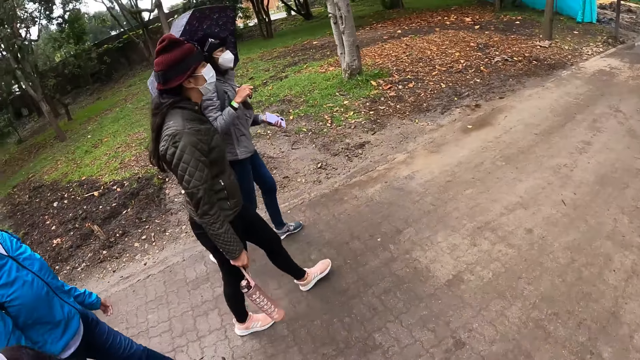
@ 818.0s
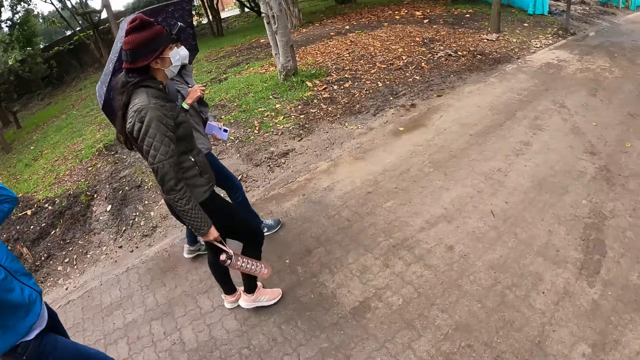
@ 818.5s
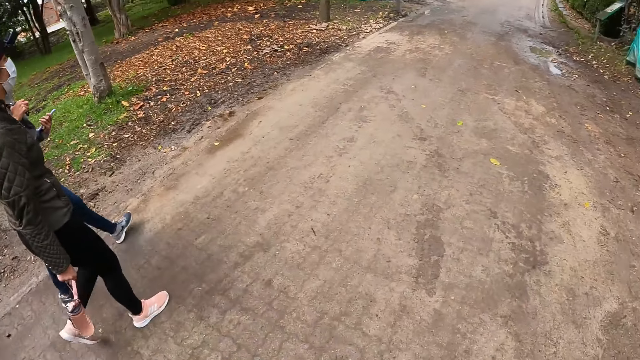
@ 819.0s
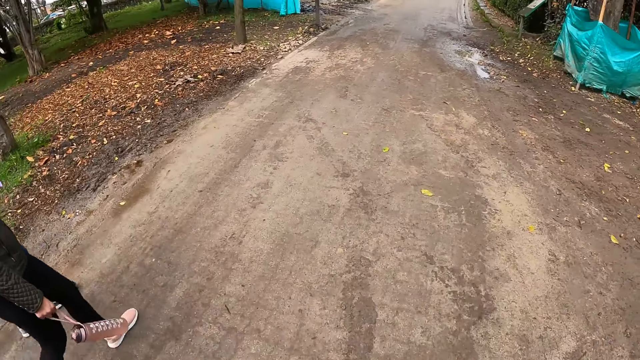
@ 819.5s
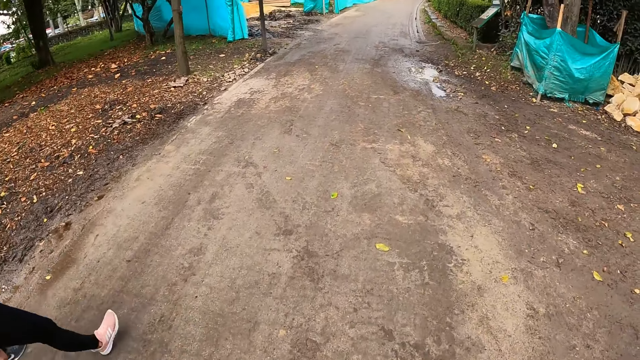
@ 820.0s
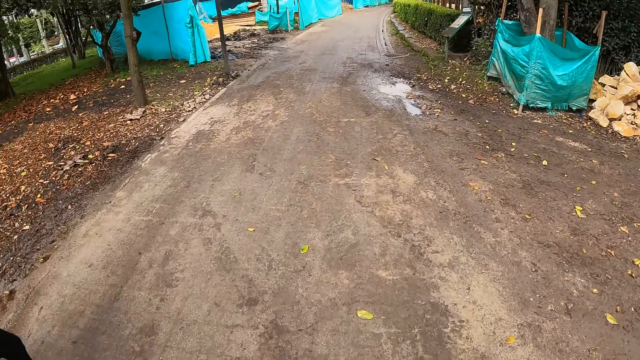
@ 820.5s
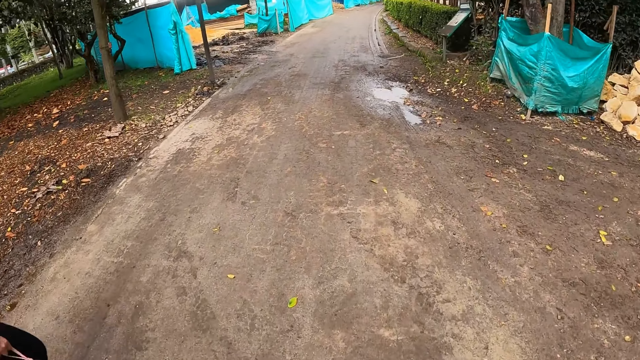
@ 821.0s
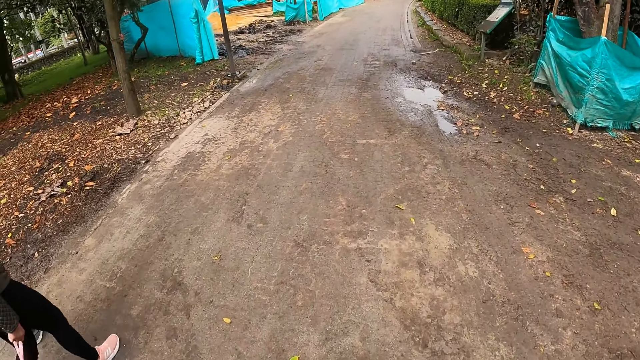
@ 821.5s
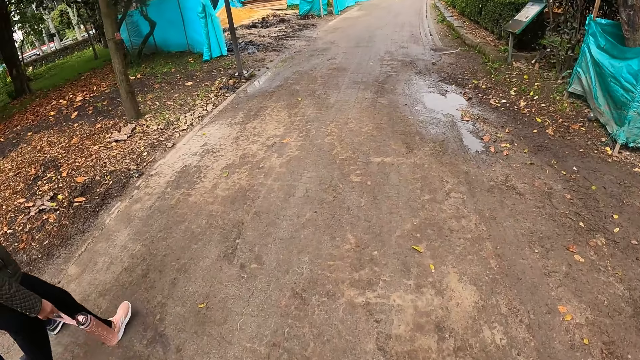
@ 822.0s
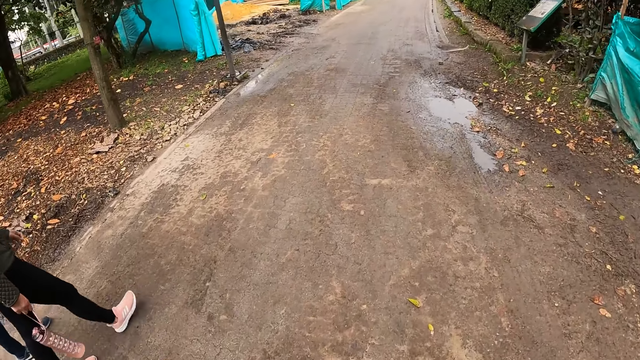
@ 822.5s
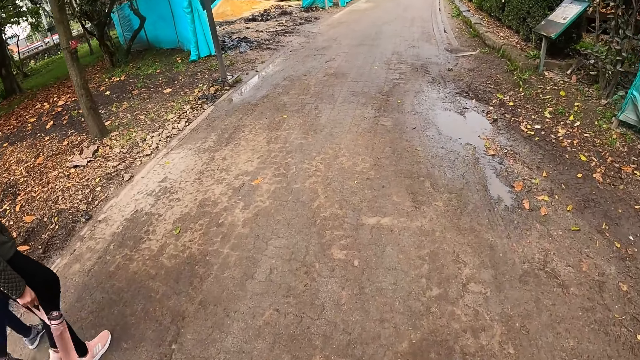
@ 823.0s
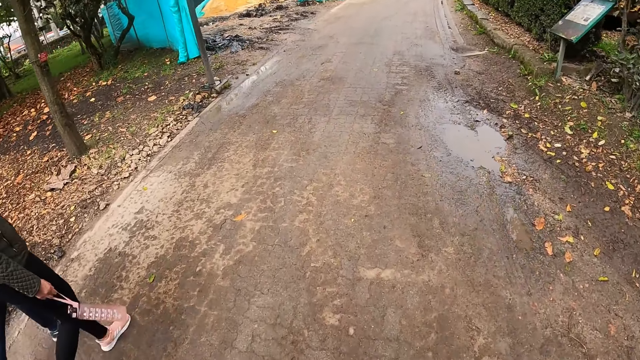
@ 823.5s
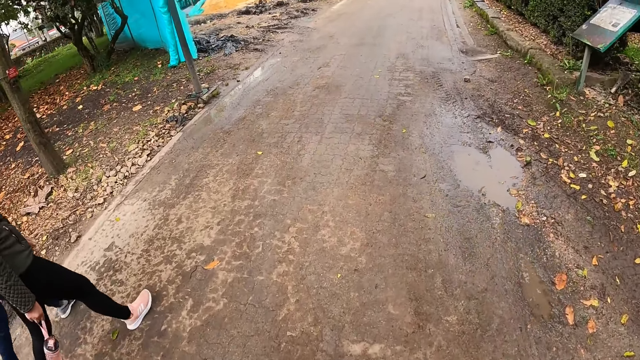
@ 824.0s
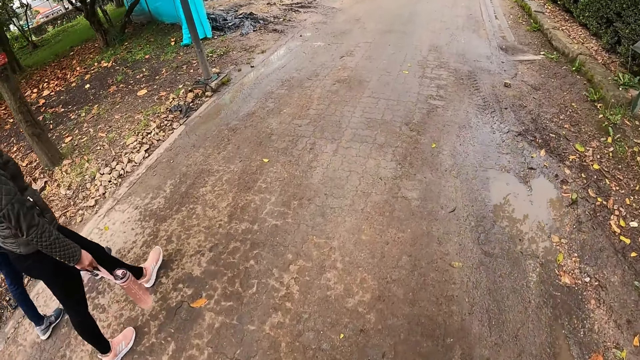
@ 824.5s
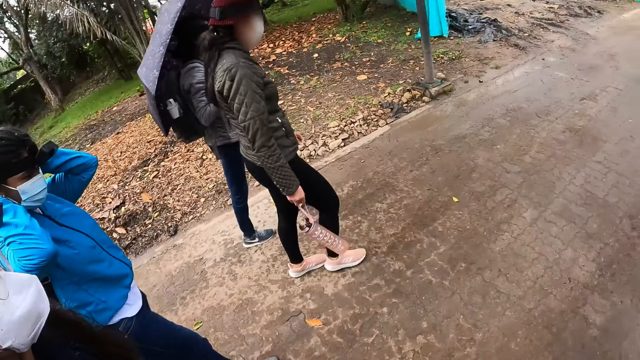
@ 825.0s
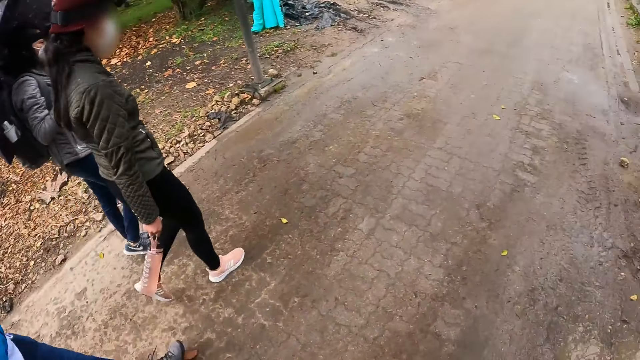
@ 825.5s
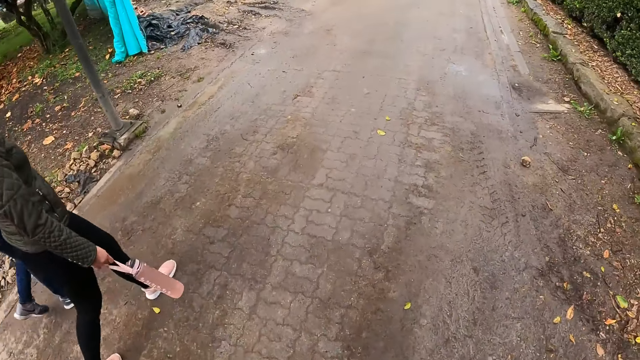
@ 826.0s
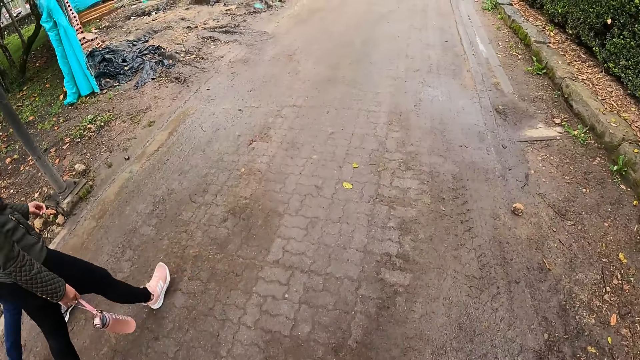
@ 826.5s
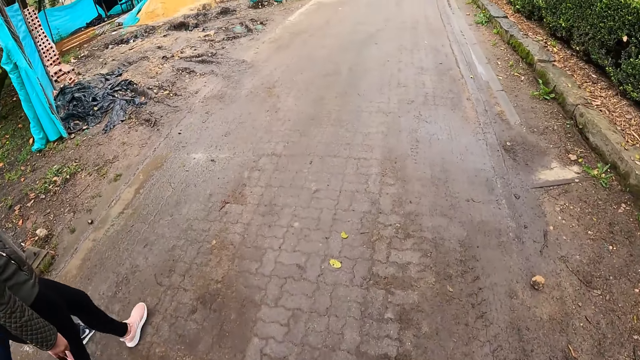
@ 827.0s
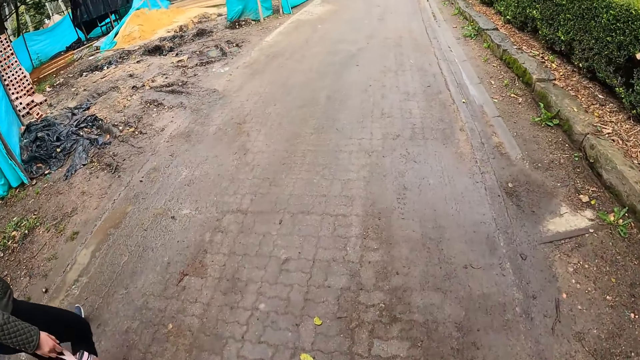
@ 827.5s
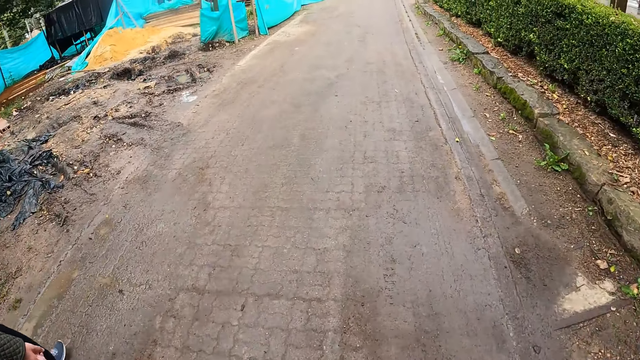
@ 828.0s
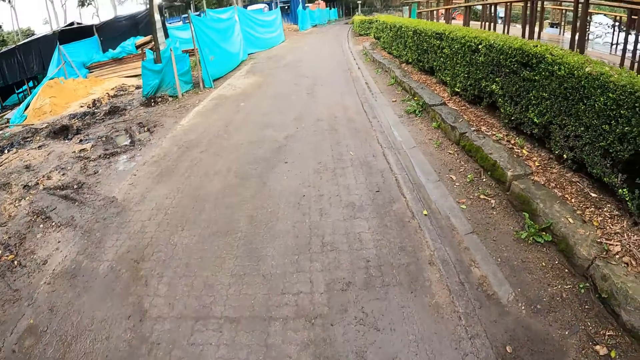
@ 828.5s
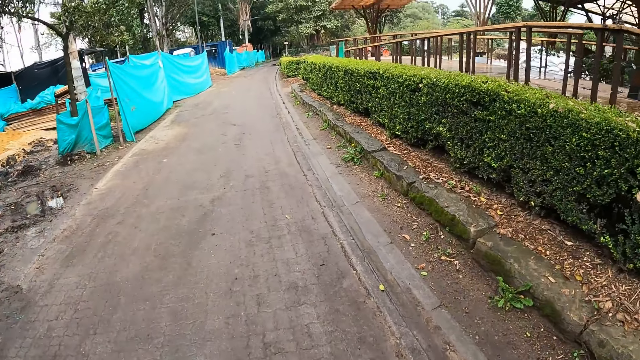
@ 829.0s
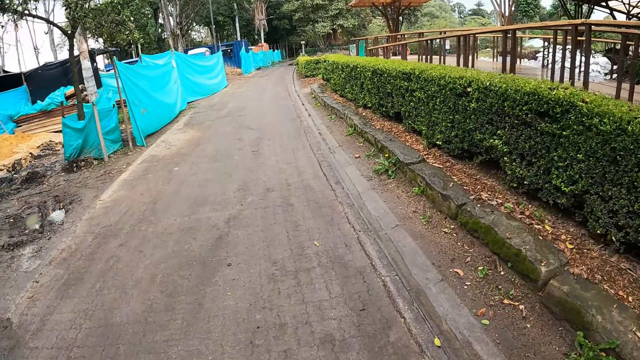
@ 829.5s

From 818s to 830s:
A woman demonstrates to another woman with her left hand. The camera wearer walks on the pavement.

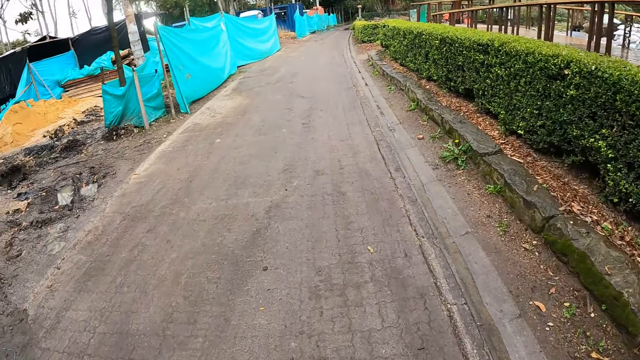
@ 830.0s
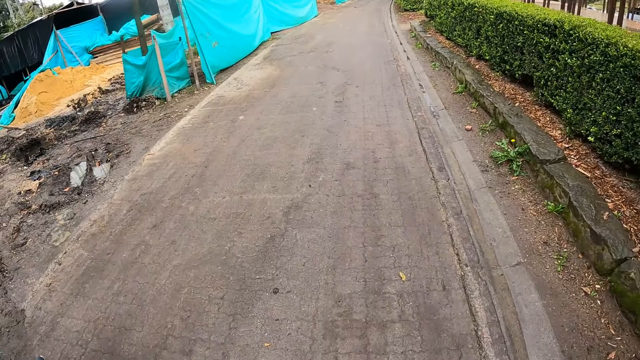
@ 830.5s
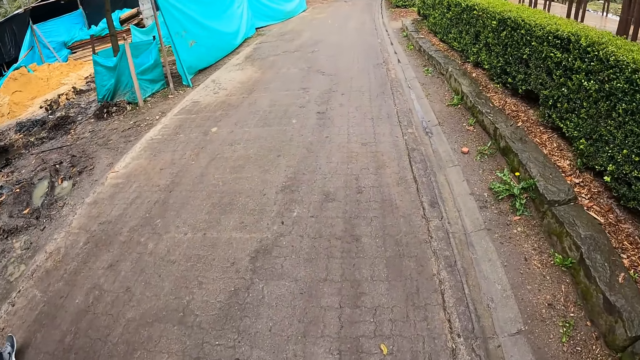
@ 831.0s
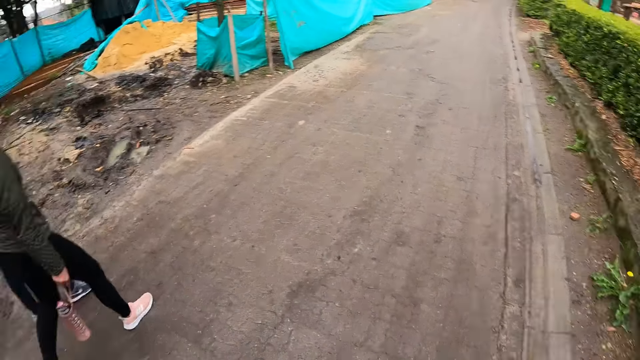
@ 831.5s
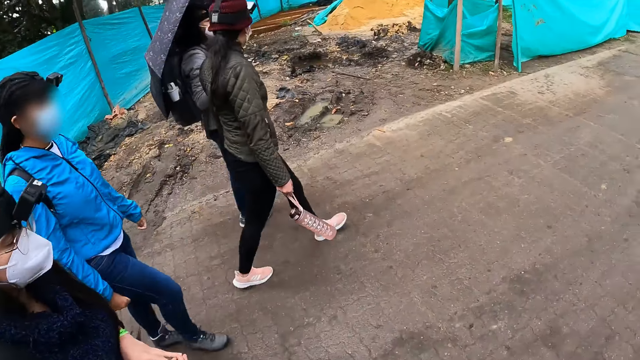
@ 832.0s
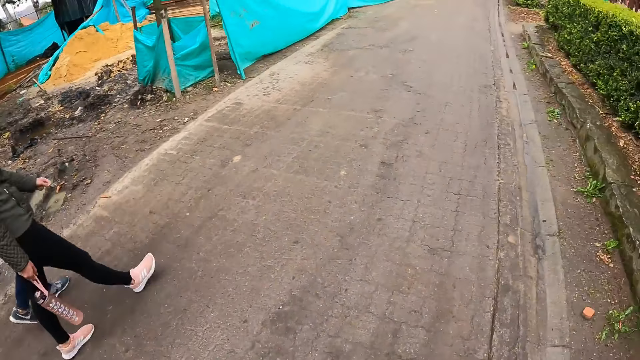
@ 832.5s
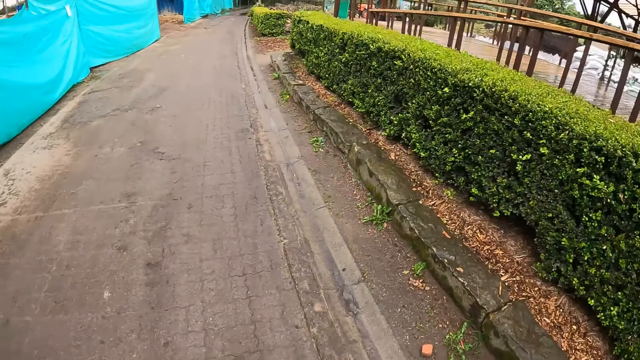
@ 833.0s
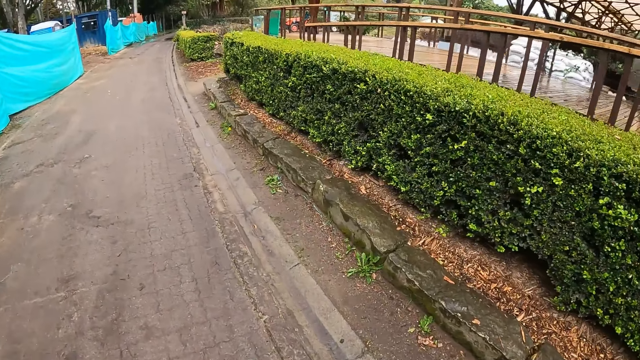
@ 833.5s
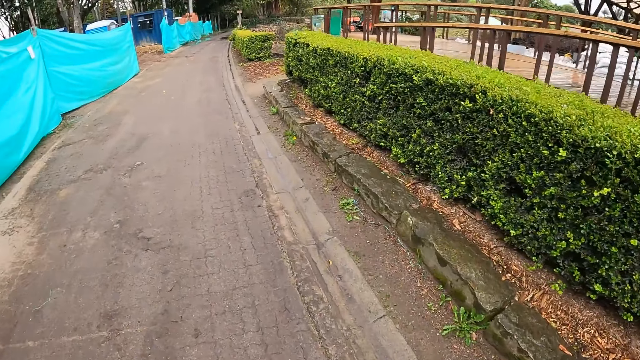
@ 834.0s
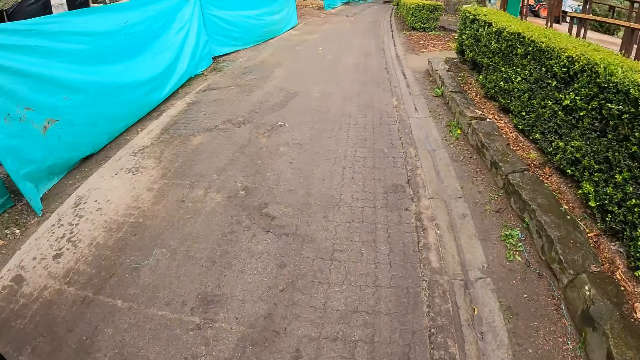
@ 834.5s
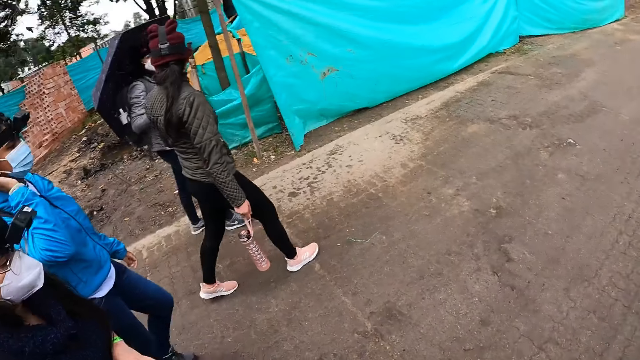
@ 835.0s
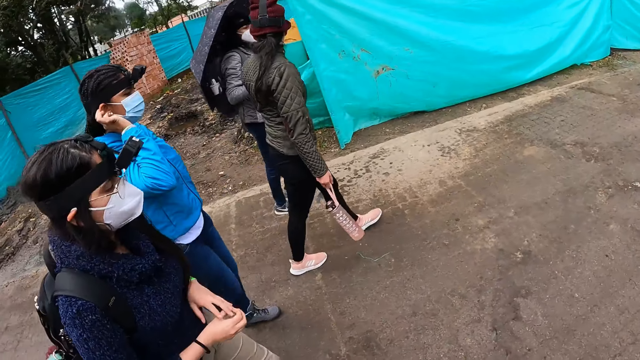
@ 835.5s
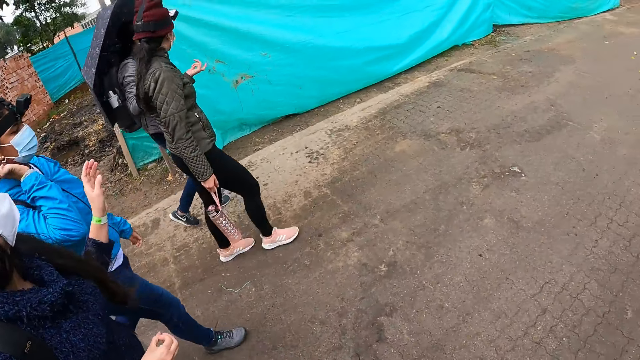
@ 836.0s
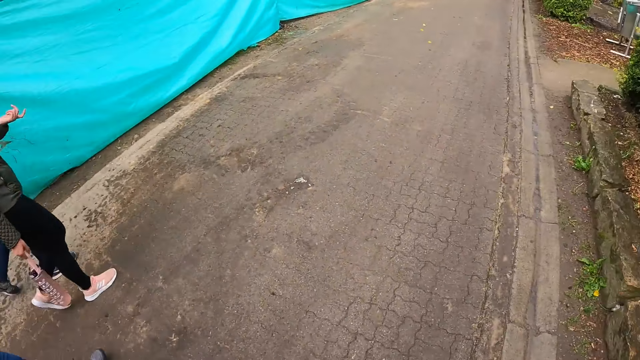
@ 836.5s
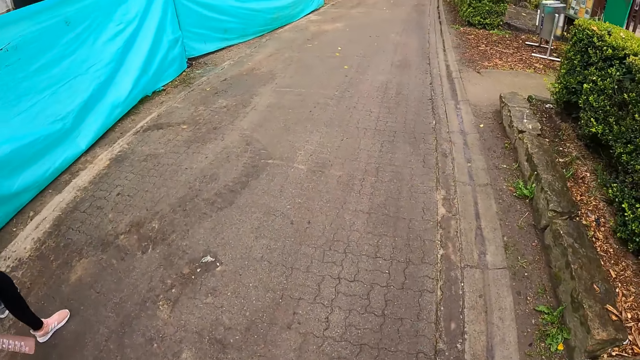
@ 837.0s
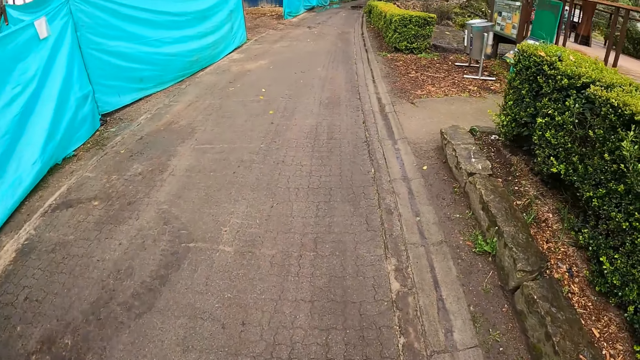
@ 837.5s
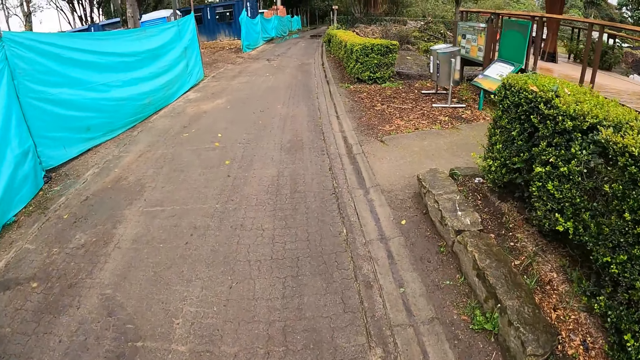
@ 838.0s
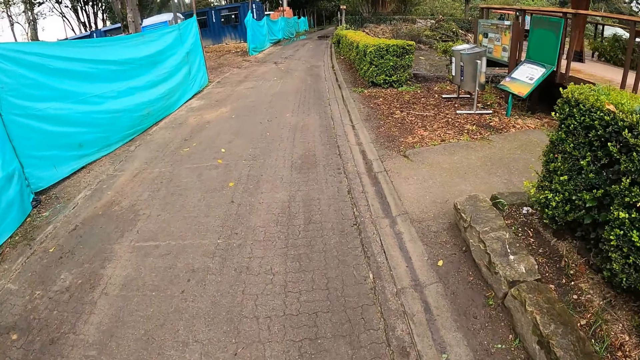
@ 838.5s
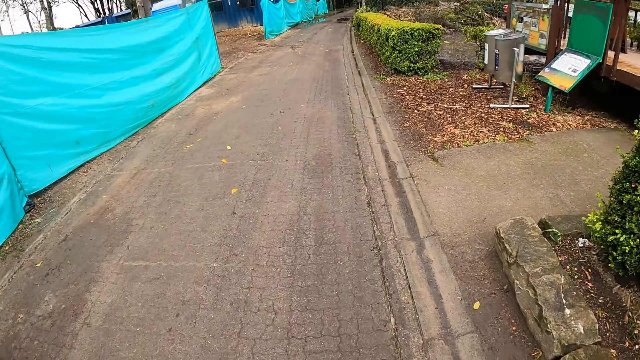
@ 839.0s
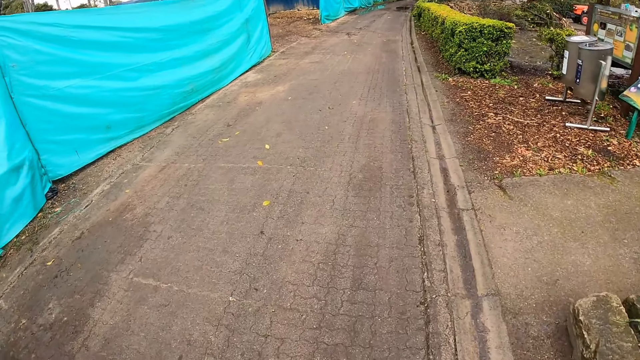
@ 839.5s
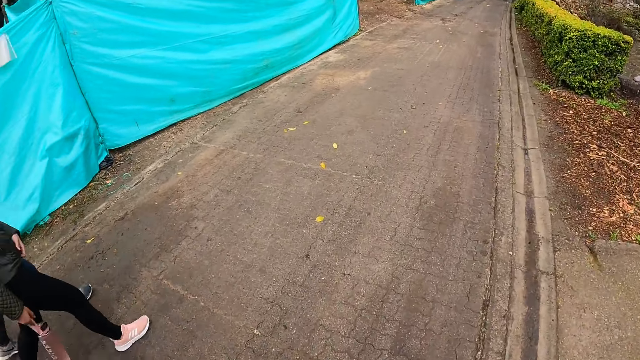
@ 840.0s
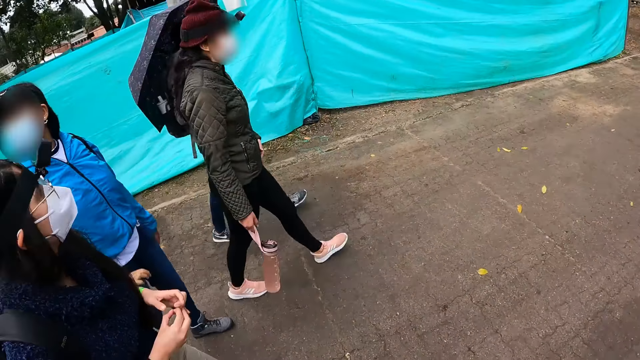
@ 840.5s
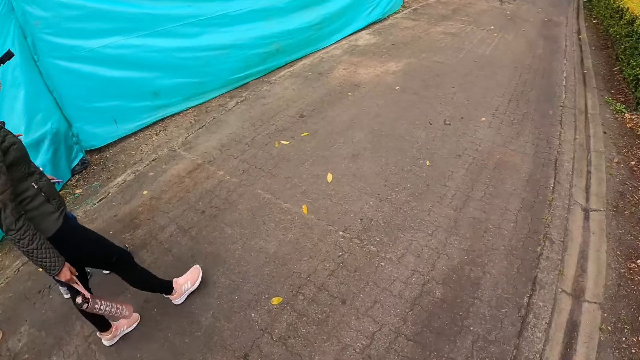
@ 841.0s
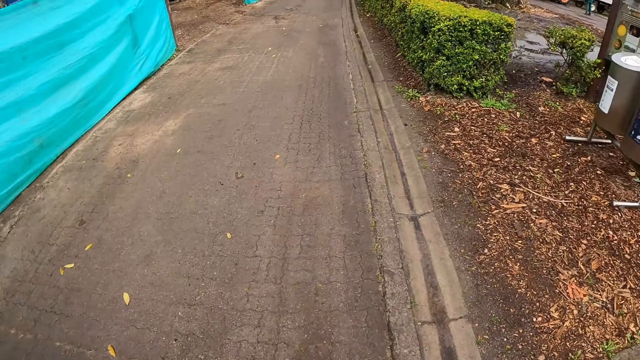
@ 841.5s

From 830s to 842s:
A woman raises her left hand and lowers her left hand. The camera wearer walks on the road alongside the group of people.
